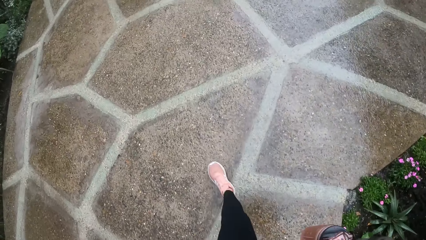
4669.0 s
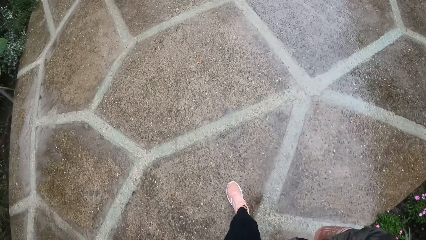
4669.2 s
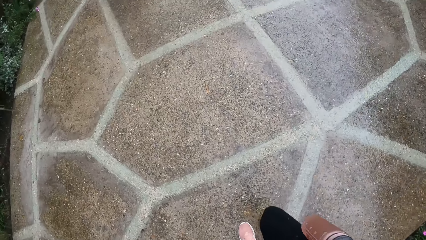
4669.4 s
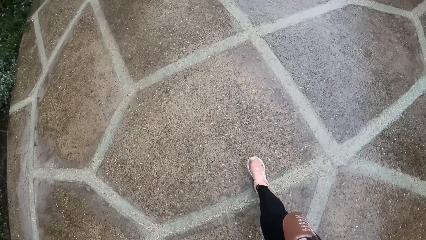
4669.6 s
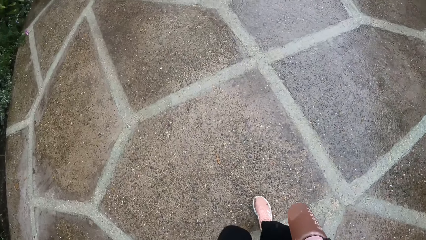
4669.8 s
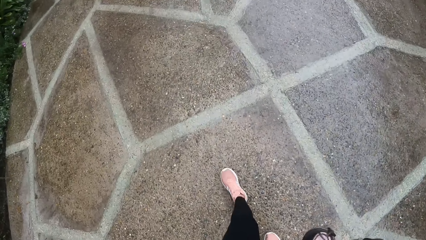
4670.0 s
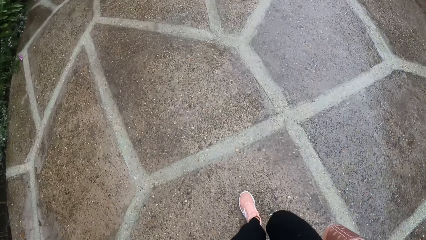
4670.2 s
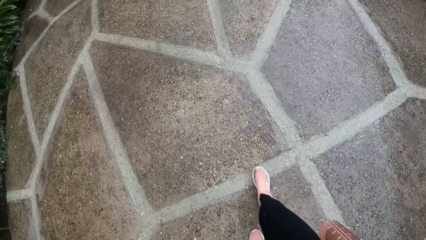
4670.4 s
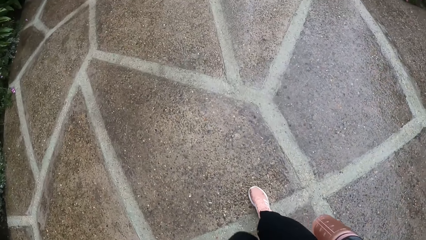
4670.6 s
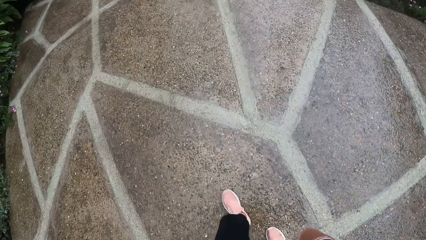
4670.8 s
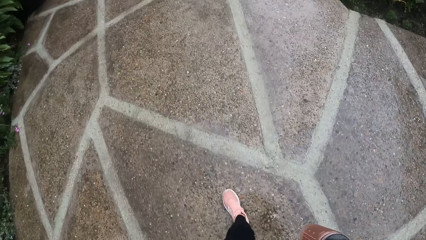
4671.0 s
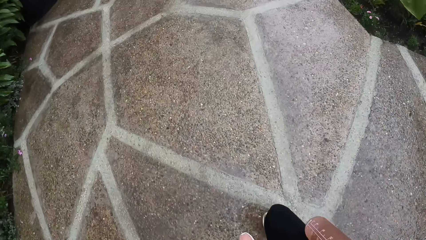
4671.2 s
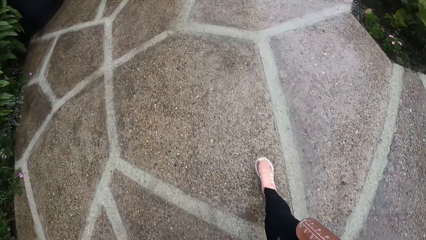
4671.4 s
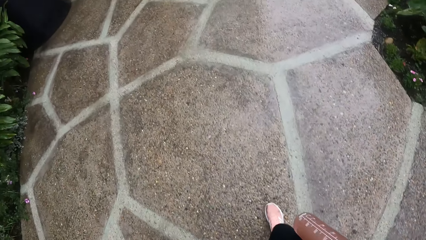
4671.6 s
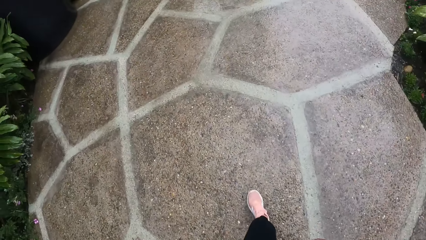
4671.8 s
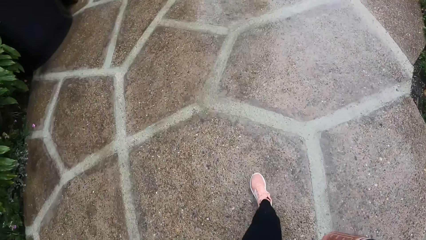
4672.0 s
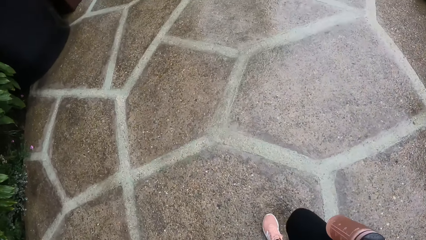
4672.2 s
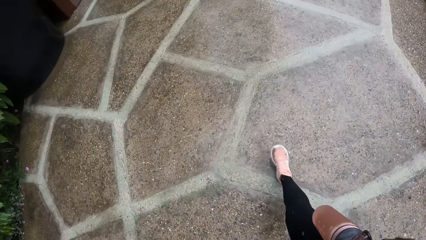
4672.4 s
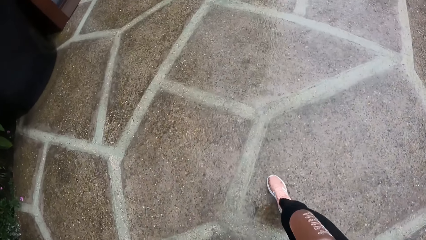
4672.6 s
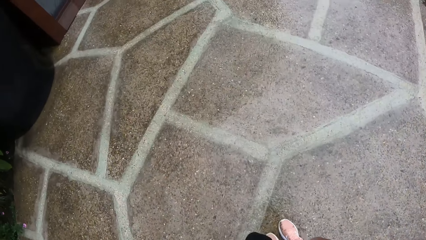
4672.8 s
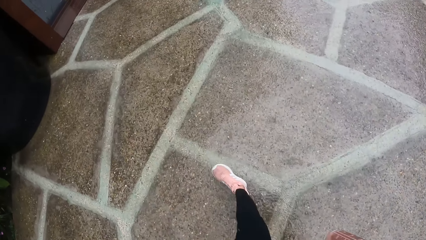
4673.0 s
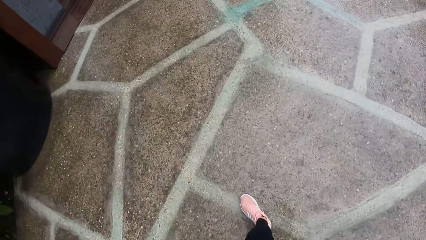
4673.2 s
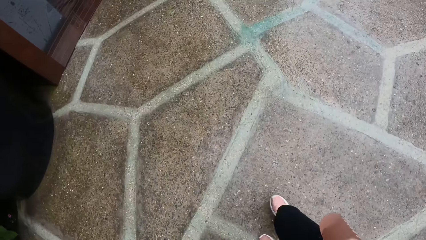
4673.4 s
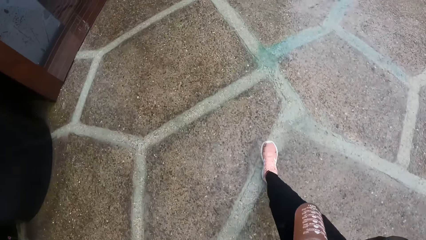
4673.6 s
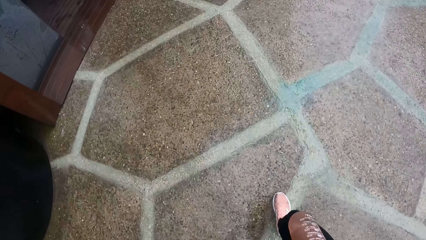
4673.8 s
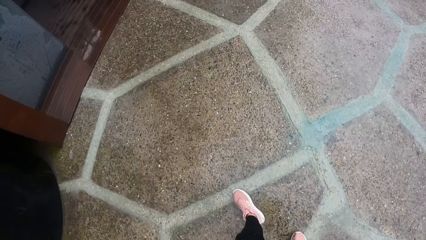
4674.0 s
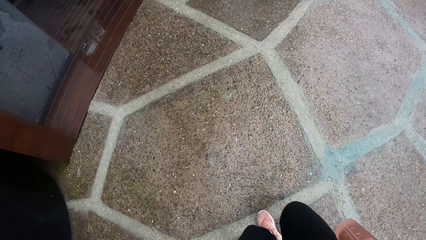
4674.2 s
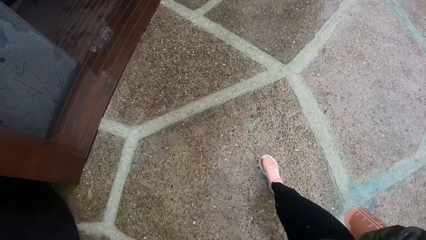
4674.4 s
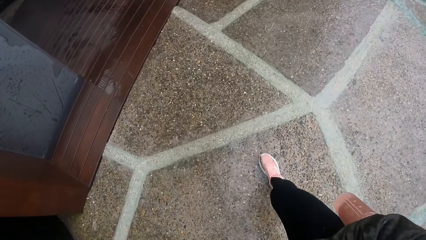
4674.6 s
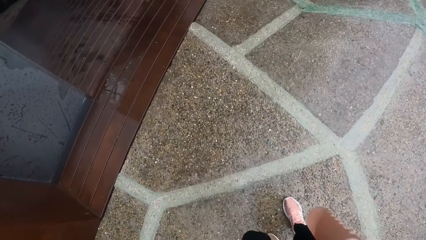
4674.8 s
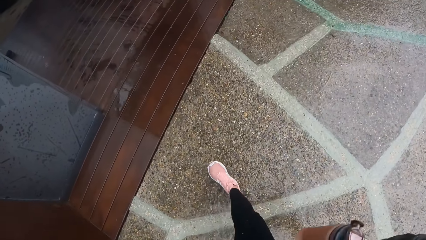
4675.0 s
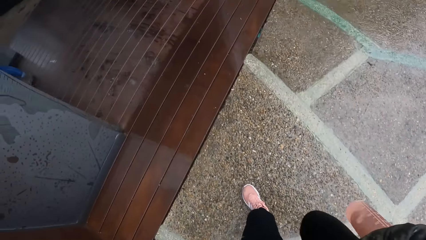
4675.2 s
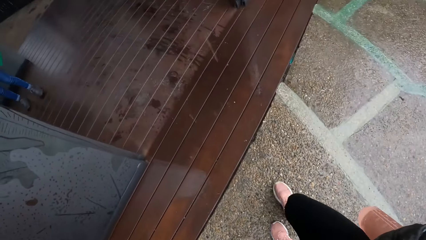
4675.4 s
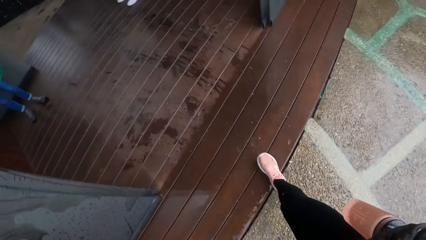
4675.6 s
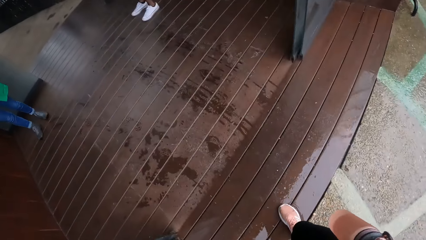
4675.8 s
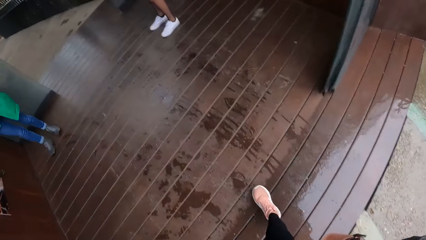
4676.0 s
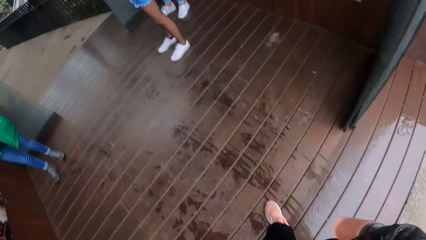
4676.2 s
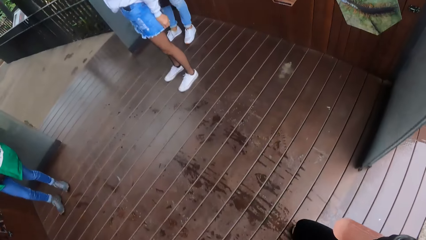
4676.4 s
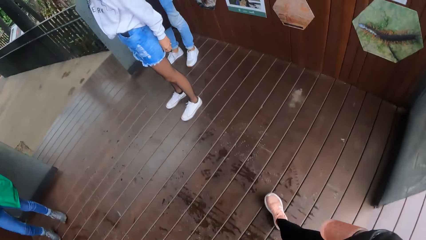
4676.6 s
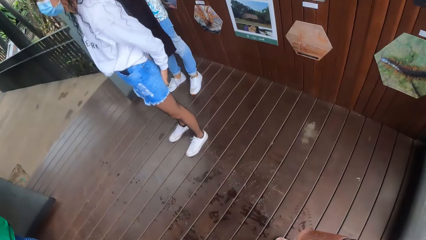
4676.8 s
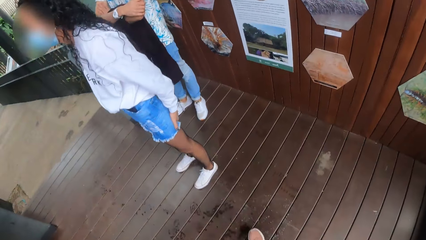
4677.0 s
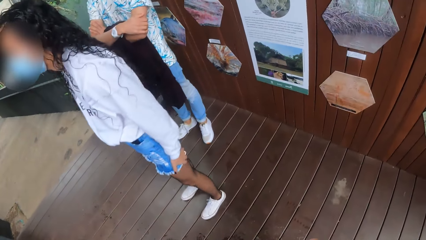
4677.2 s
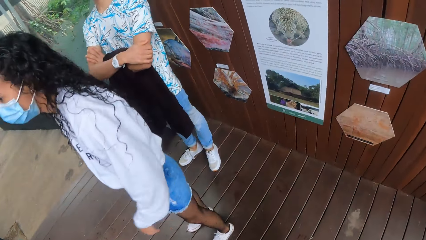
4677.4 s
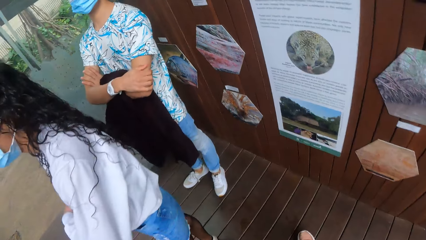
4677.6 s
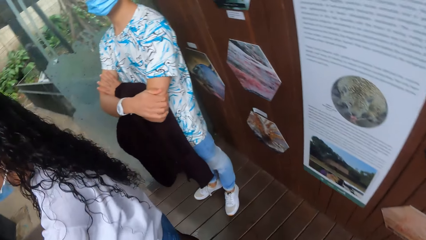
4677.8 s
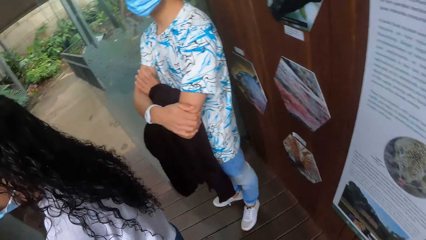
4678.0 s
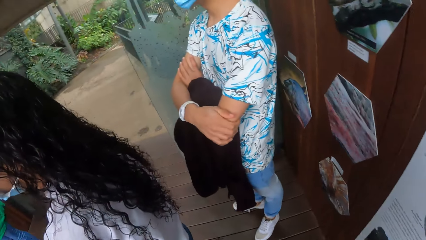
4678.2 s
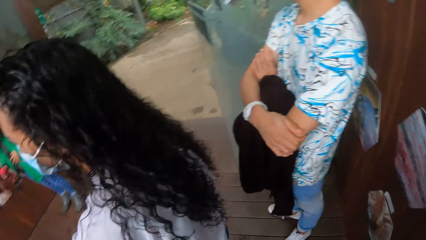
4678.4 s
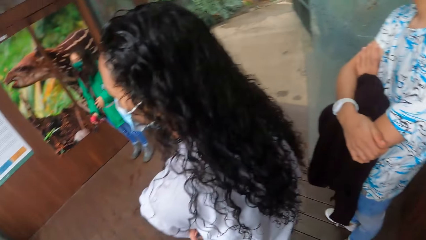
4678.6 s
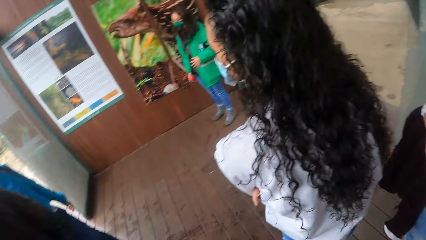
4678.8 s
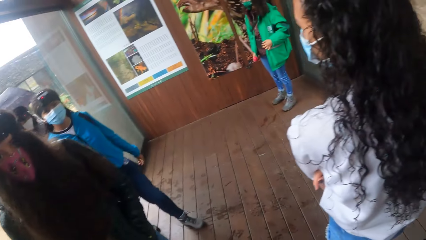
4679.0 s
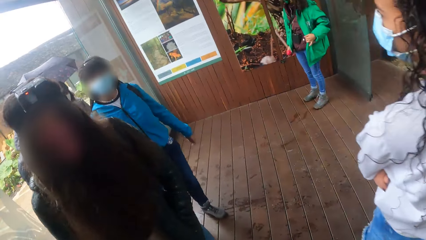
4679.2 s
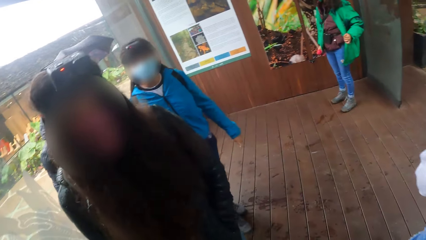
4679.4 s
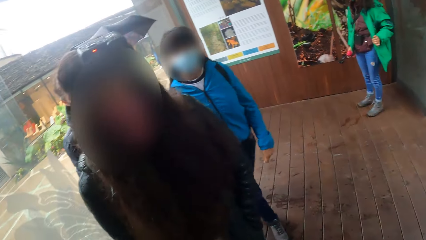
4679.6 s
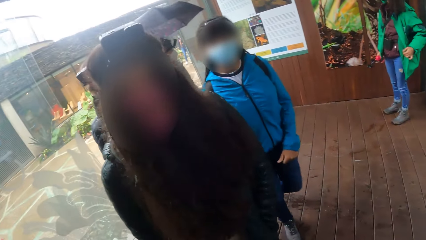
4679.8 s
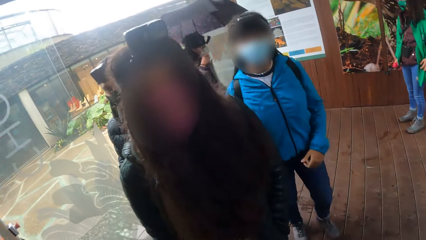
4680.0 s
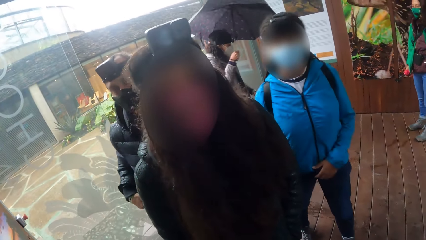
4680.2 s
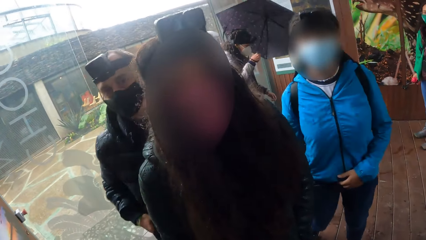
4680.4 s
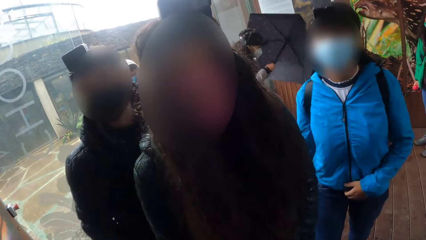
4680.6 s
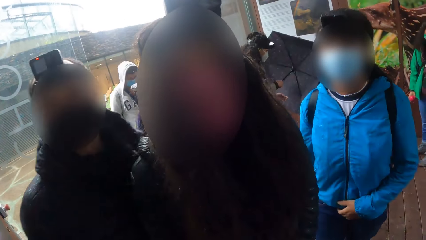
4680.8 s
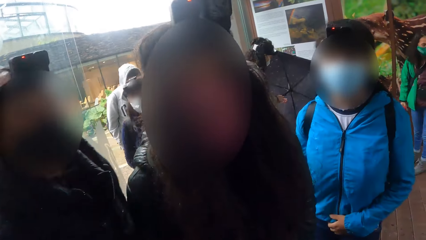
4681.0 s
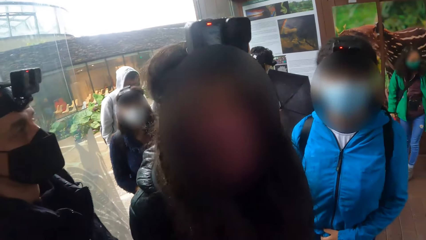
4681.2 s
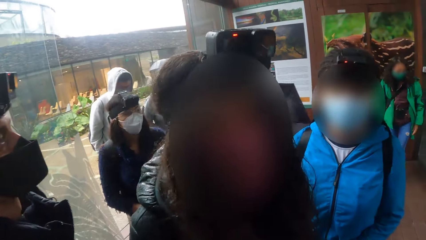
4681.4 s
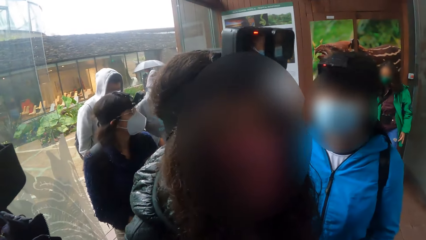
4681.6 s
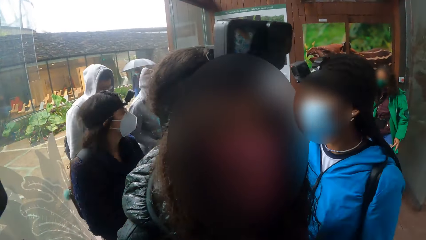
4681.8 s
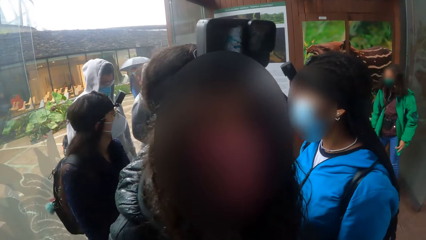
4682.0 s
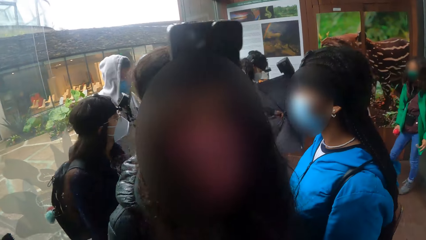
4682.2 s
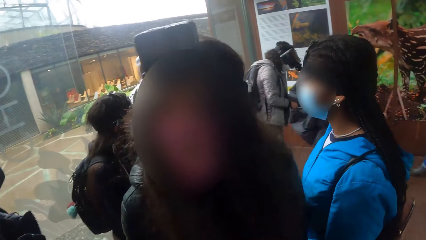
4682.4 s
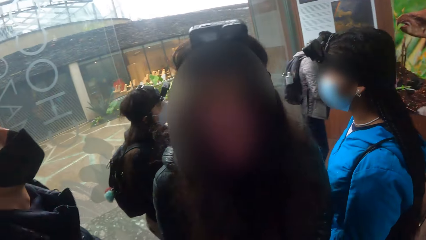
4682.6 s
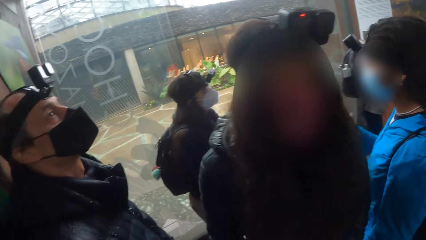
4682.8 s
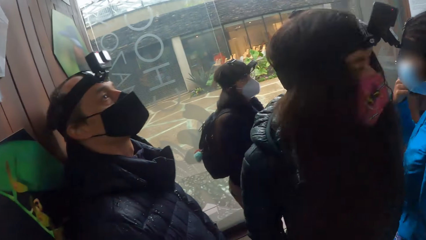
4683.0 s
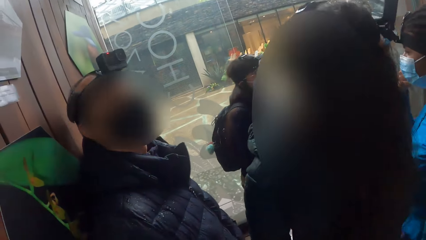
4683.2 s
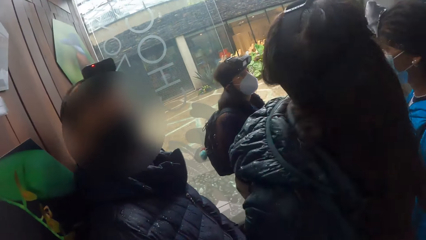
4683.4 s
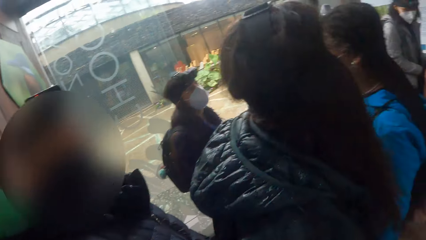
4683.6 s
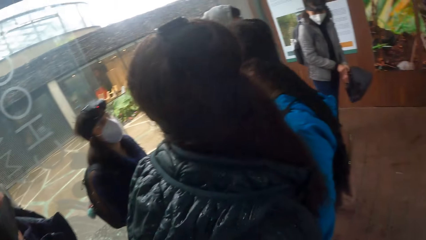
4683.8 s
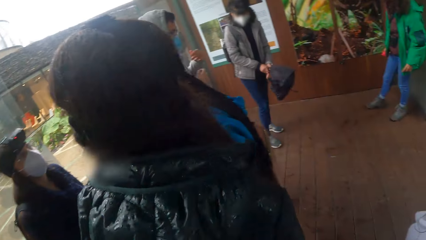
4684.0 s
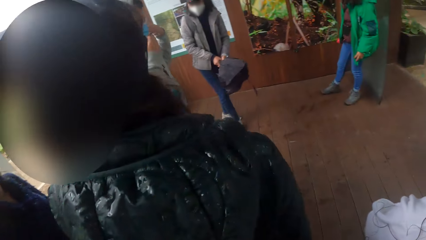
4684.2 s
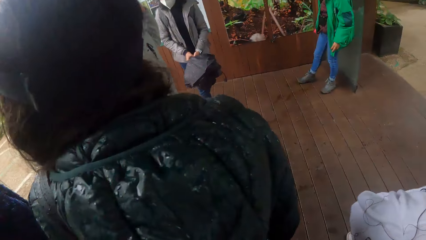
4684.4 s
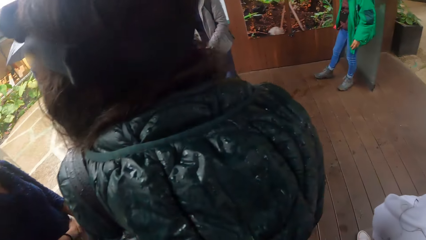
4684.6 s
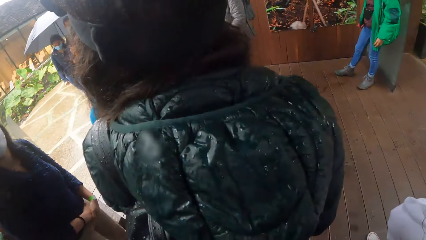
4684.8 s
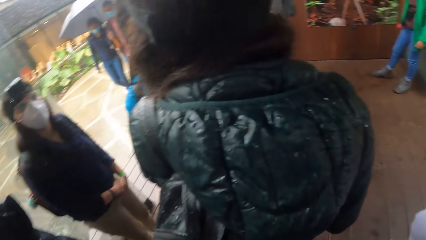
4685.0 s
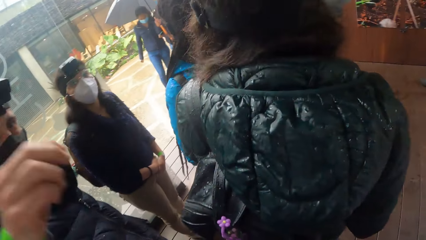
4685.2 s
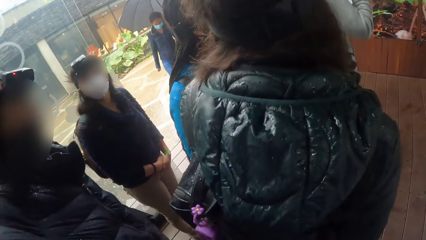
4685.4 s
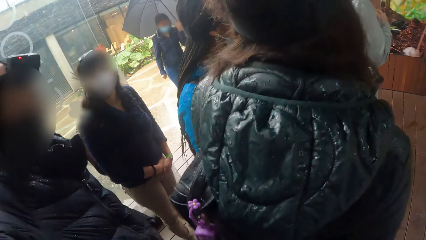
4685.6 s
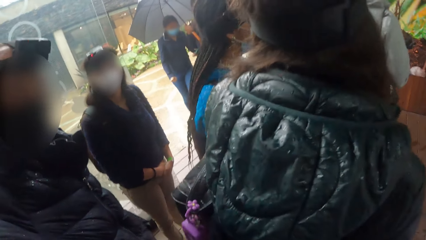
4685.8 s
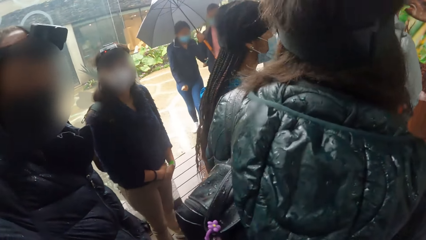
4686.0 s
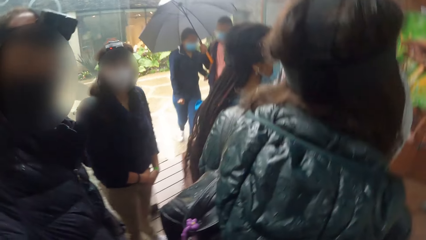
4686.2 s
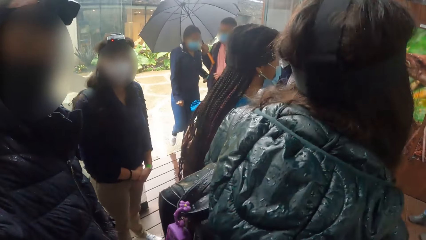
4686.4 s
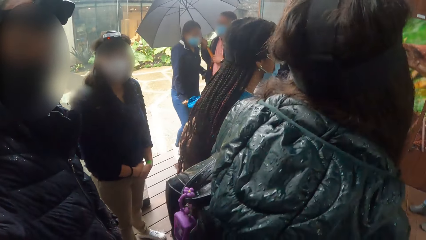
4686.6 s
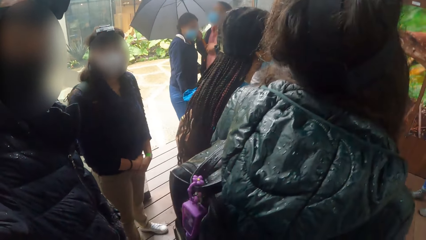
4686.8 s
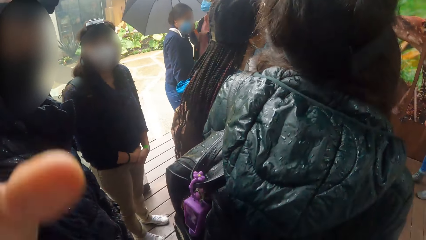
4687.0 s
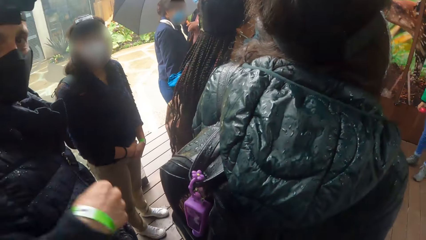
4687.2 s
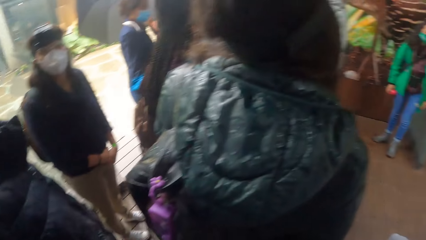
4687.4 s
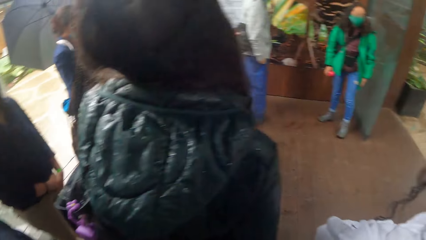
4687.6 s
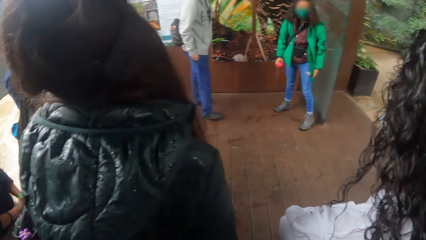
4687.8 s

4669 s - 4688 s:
The camera wearer walks into the shelter in the park. They turn. A man interacts with the camera wearer.
